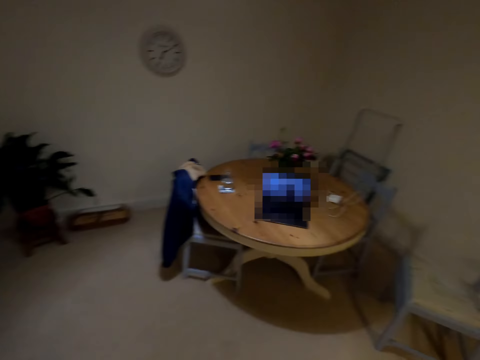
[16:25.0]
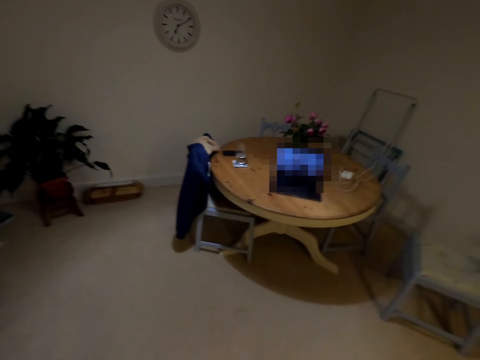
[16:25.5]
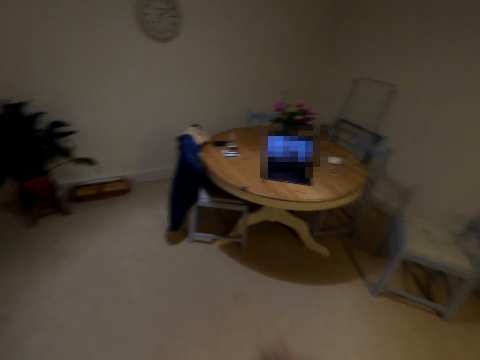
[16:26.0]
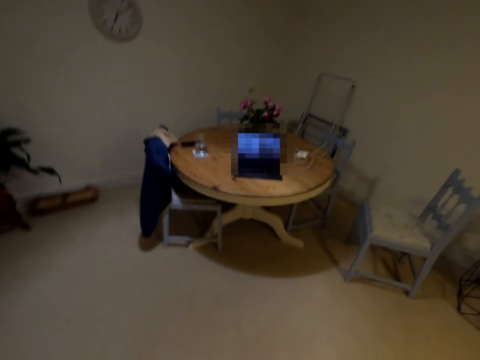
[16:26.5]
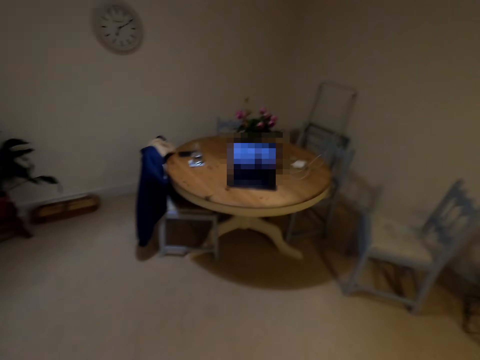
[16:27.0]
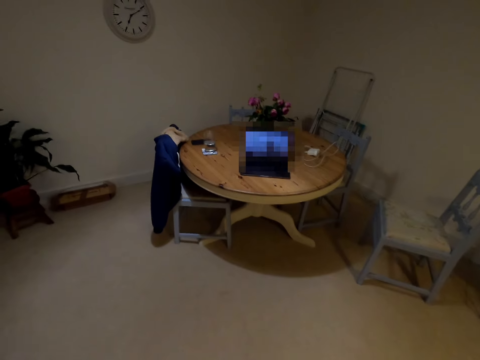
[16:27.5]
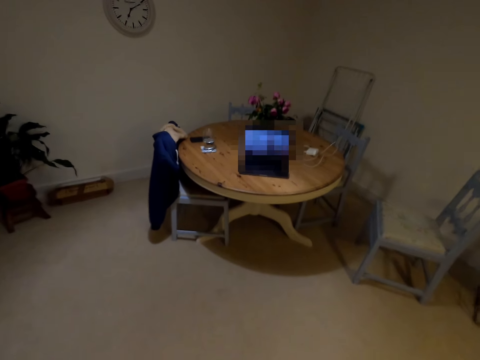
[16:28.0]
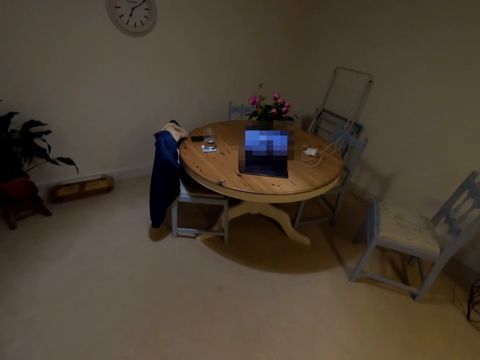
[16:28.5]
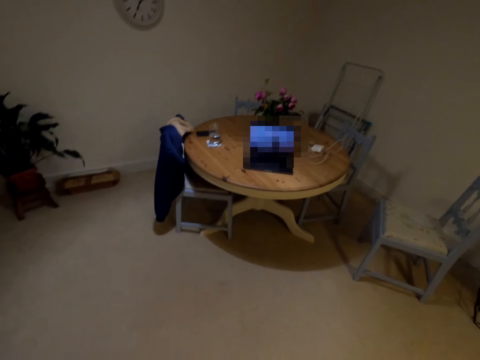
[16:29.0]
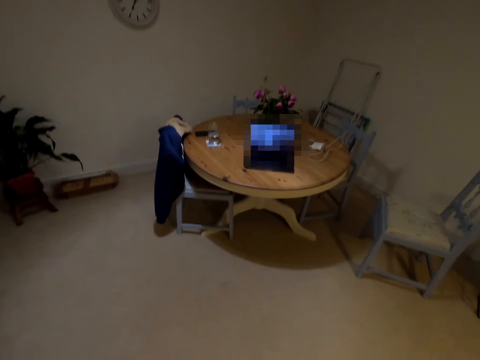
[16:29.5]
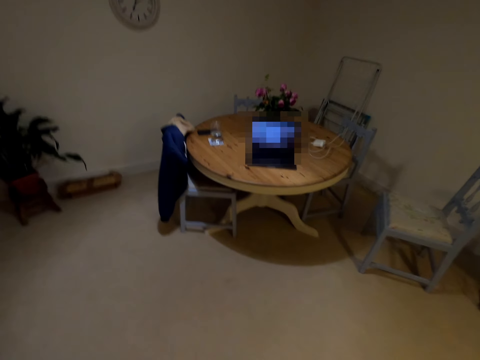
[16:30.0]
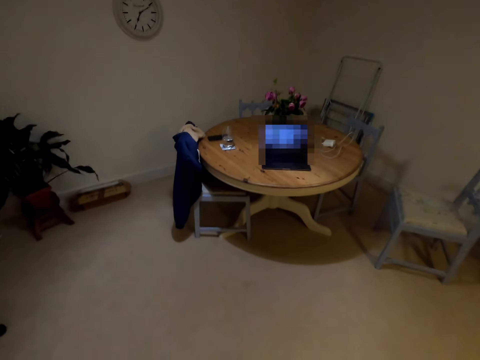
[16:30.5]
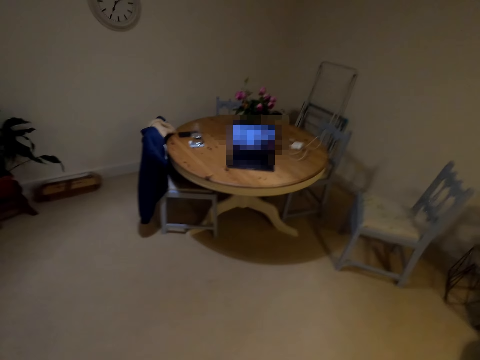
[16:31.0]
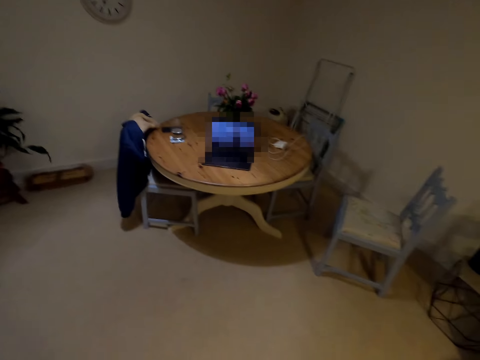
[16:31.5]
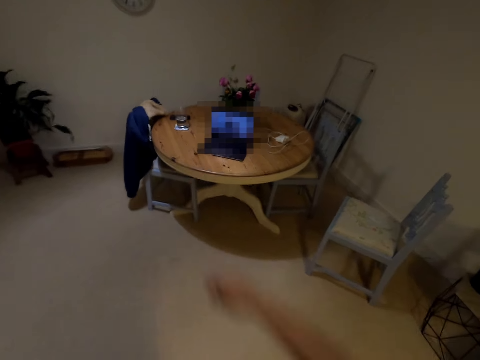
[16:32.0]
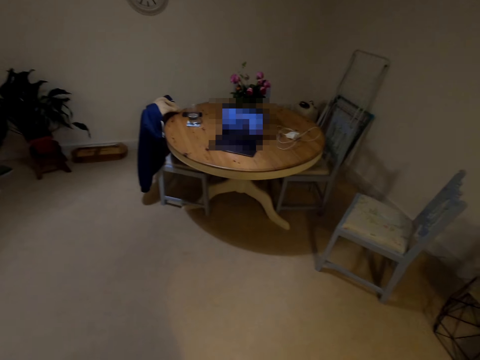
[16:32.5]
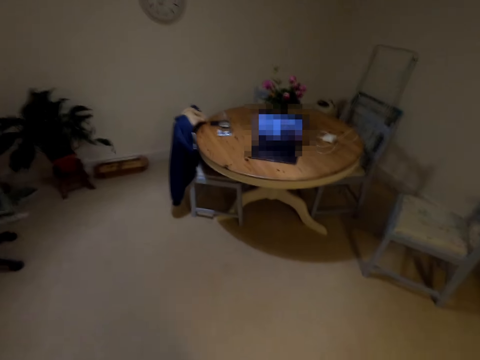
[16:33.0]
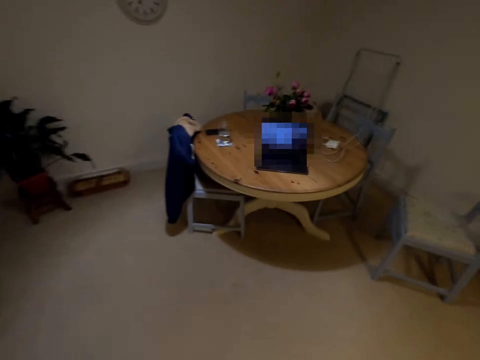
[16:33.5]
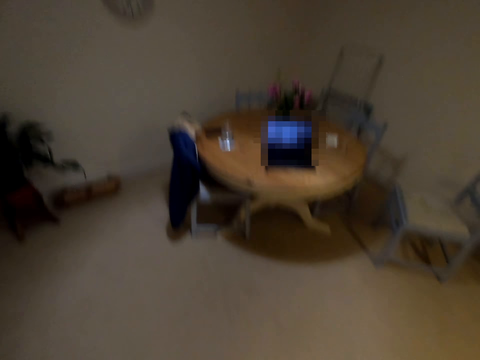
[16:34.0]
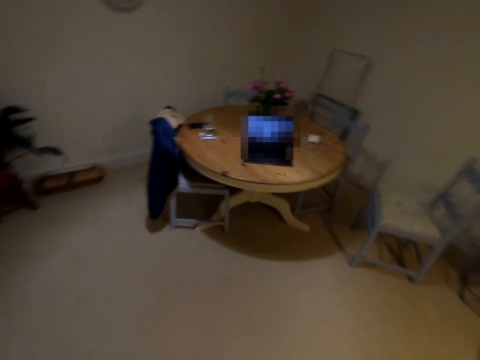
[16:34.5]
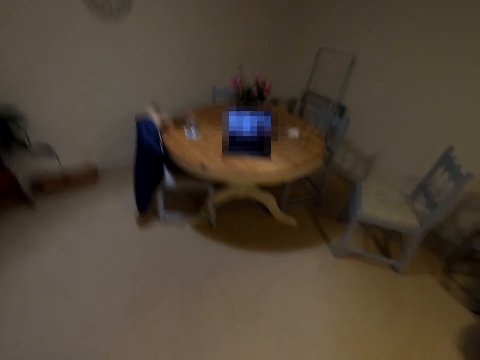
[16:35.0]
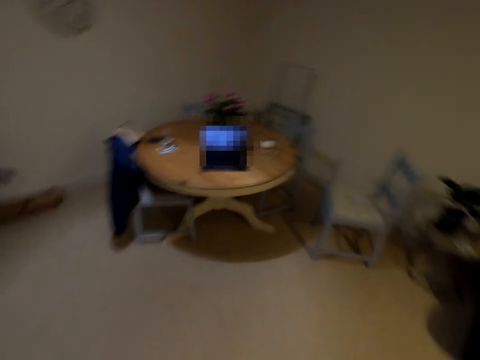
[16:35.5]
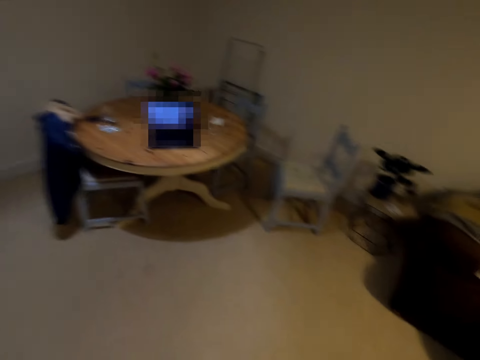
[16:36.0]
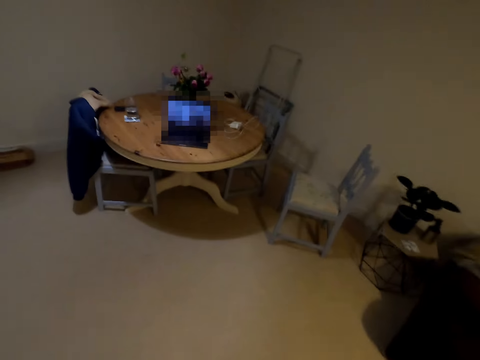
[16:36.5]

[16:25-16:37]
The camera wearer stares at the laptop. They dance in the house.

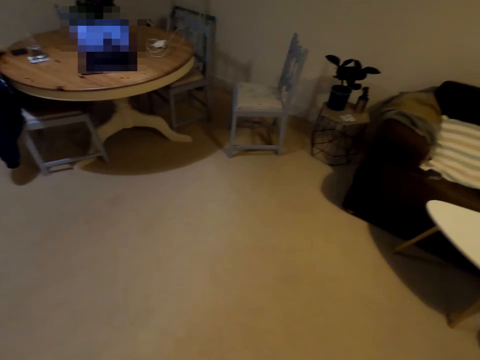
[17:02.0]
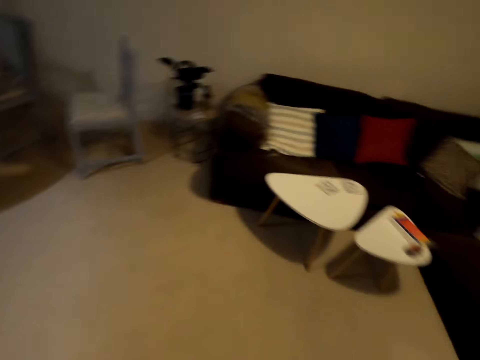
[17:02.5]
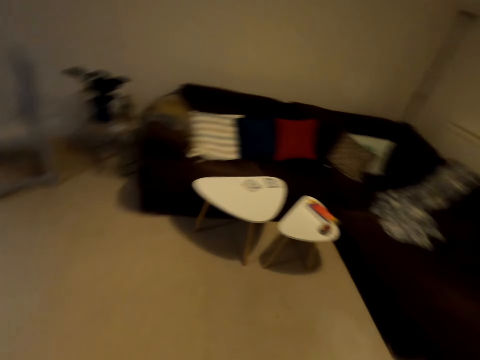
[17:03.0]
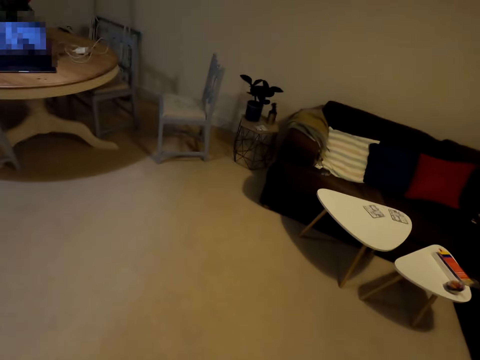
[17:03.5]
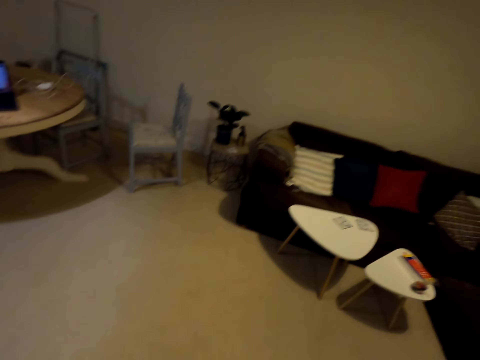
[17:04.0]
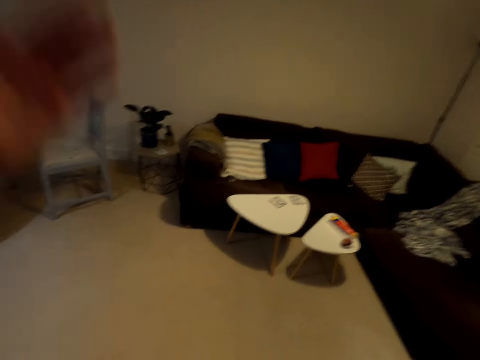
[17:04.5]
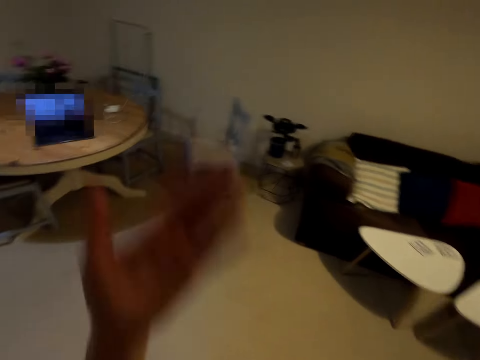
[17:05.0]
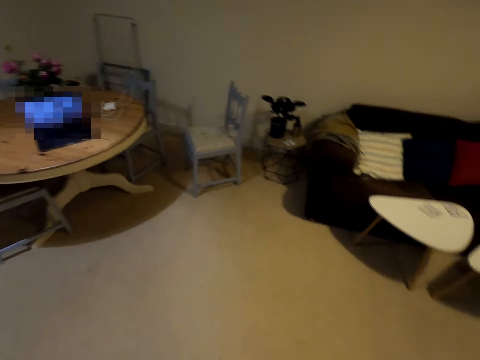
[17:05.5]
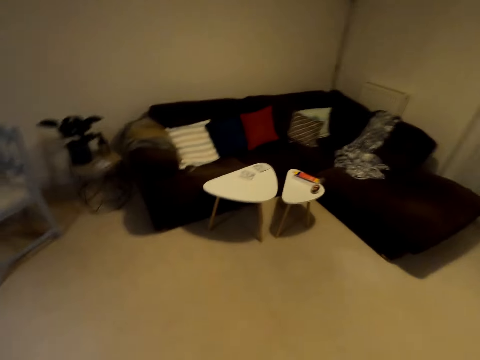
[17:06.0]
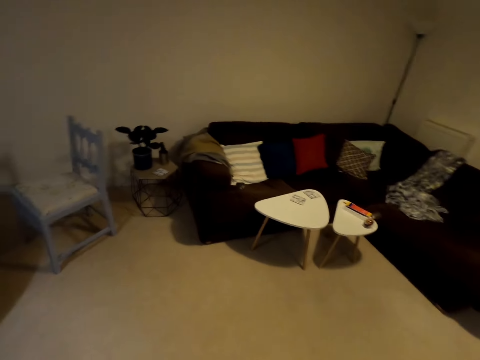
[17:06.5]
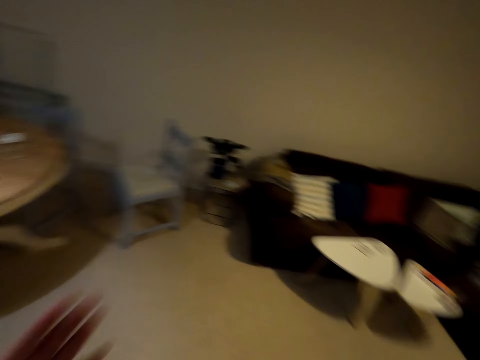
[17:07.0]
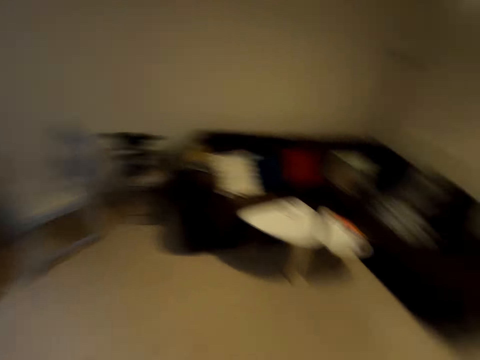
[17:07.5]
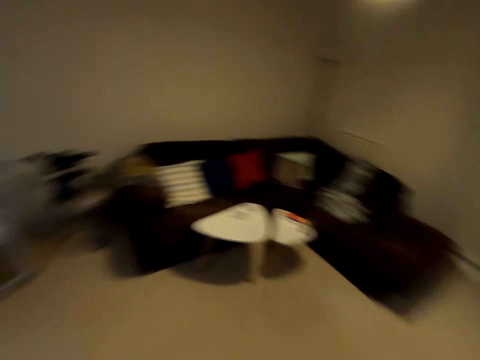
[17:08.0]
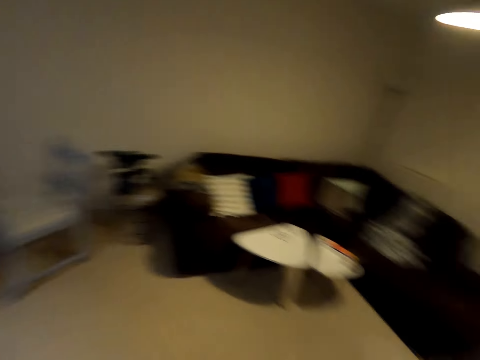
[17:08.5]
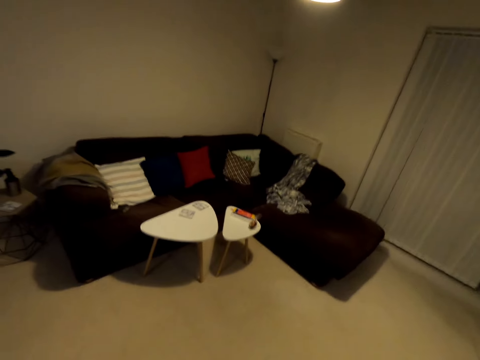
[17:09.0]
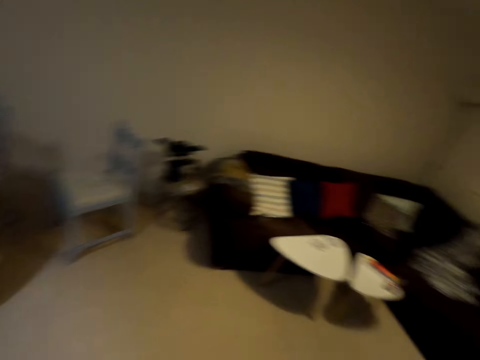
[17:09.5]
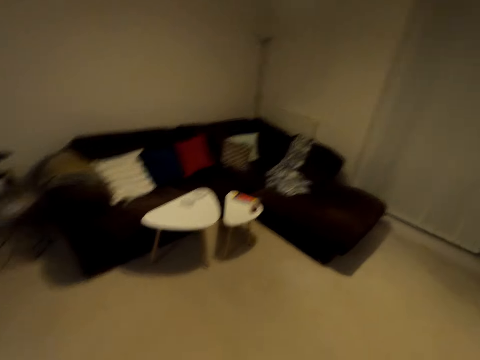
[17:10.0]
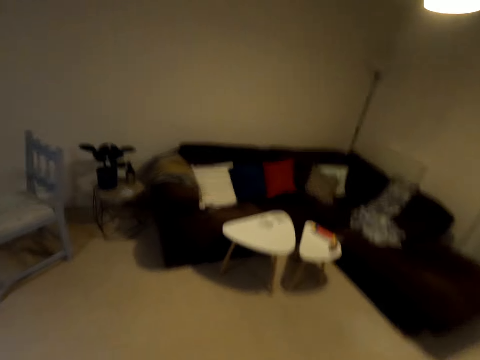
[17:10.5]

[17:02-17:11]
The camera wearer looks around. They dance in the house.

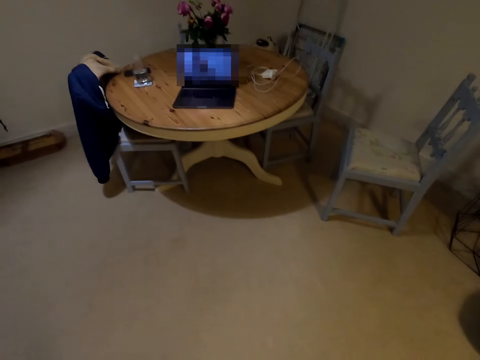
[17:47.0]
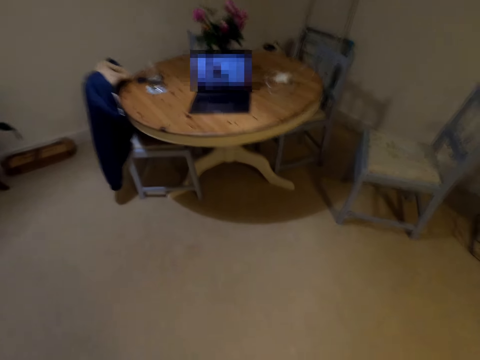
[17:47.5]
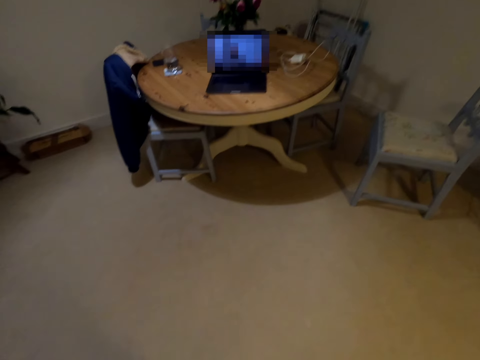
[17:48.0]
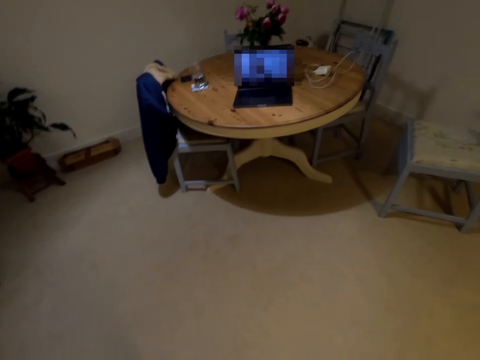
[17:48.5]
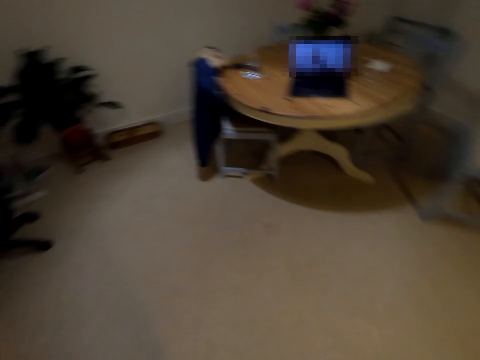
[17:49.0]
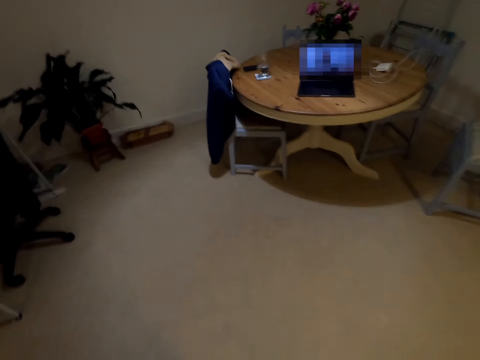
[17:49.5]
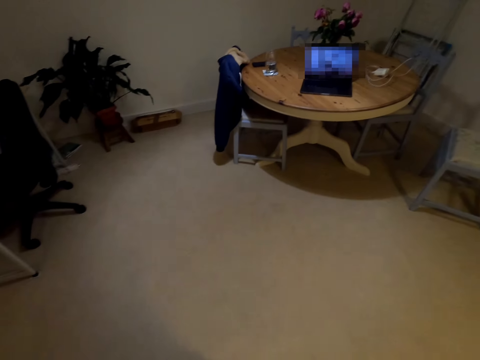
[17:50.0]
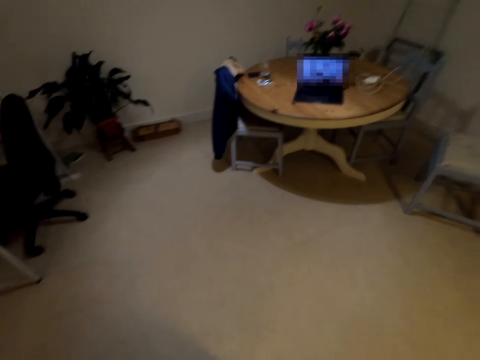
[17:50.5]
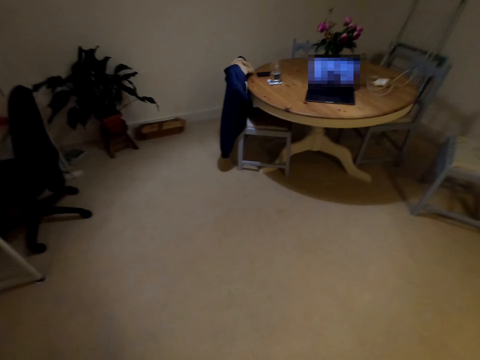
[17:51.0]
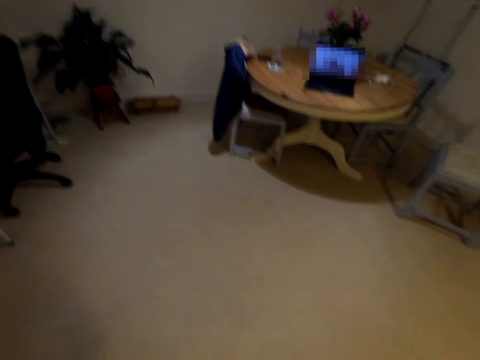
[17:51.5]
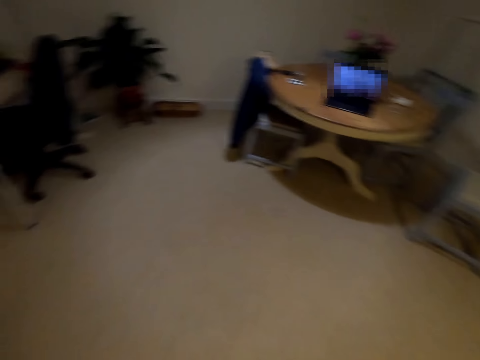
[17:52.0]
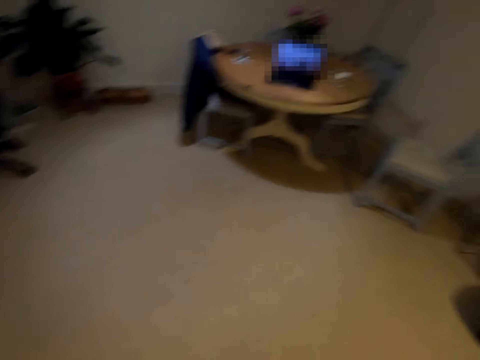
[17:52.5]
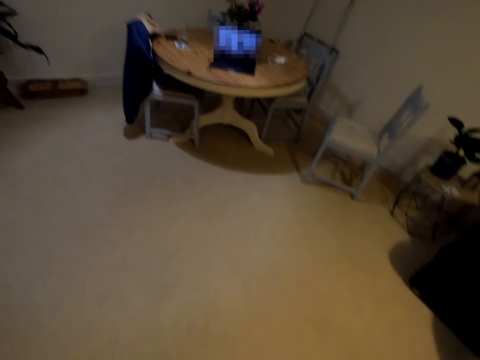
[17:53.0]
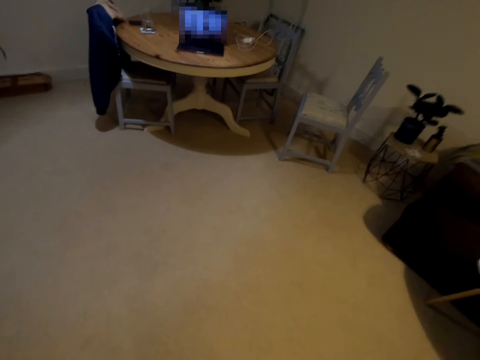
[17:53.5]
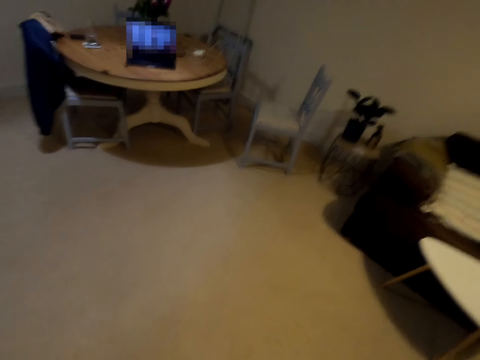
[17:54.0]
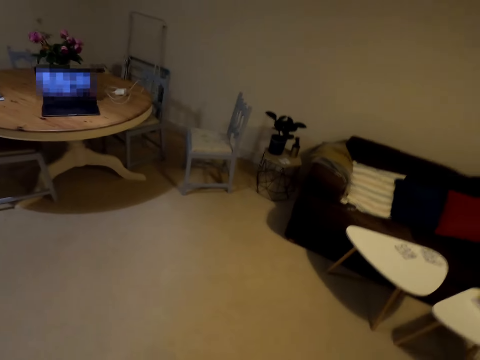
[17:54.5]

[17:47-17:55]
The camera wearer stares at the laptop.
